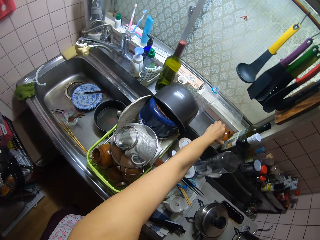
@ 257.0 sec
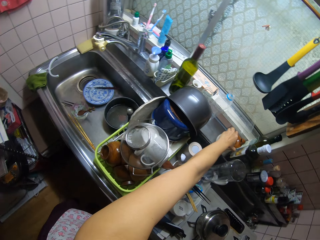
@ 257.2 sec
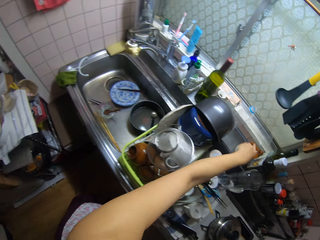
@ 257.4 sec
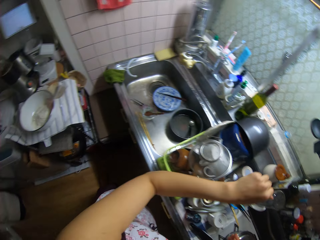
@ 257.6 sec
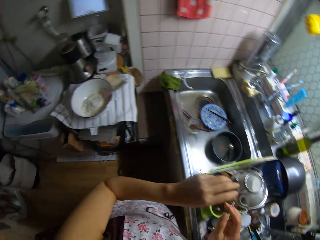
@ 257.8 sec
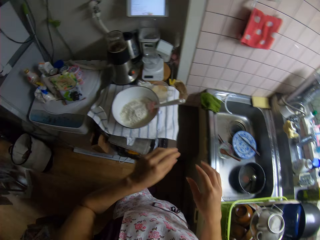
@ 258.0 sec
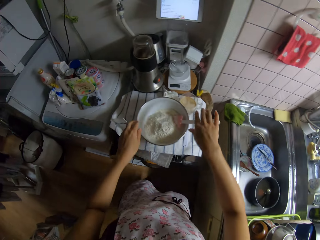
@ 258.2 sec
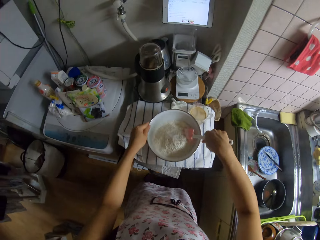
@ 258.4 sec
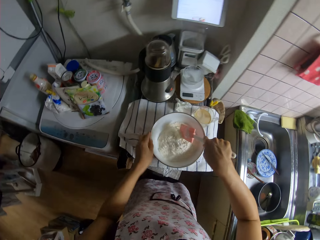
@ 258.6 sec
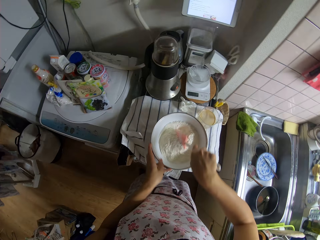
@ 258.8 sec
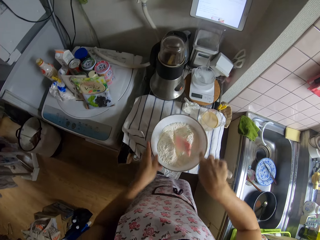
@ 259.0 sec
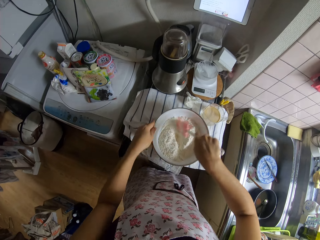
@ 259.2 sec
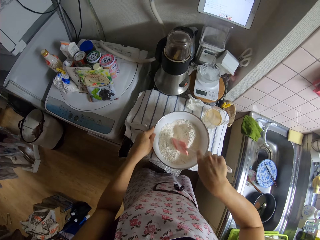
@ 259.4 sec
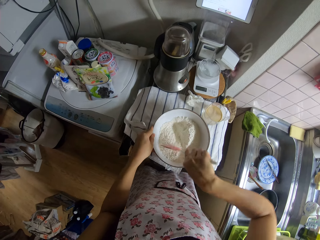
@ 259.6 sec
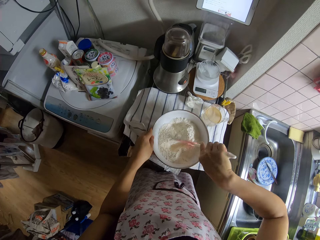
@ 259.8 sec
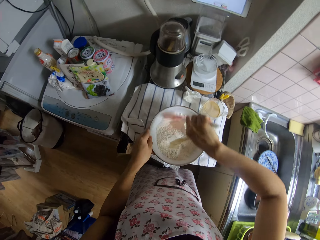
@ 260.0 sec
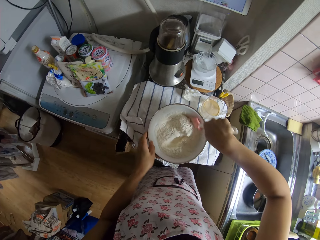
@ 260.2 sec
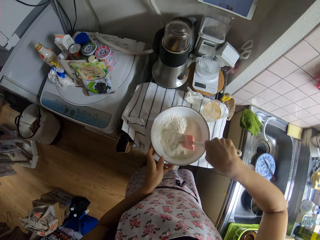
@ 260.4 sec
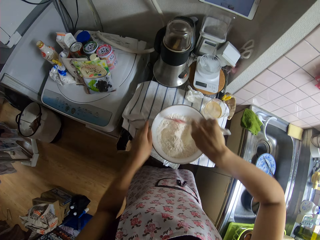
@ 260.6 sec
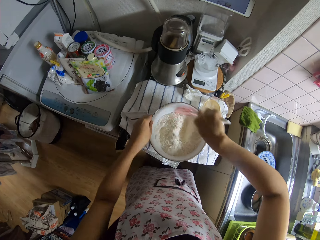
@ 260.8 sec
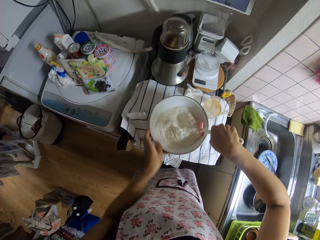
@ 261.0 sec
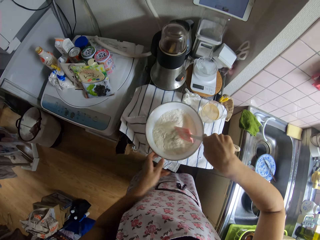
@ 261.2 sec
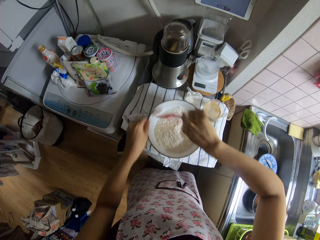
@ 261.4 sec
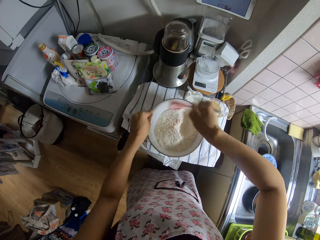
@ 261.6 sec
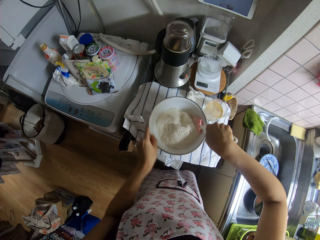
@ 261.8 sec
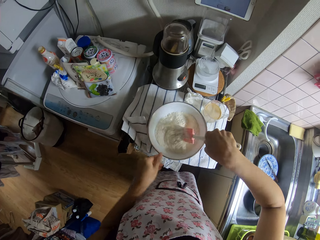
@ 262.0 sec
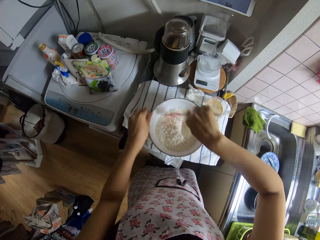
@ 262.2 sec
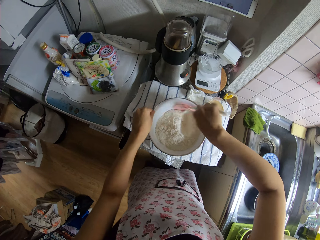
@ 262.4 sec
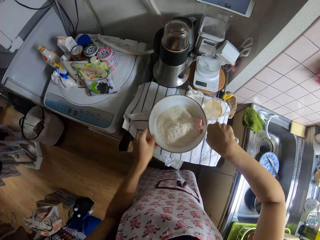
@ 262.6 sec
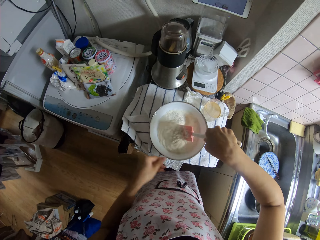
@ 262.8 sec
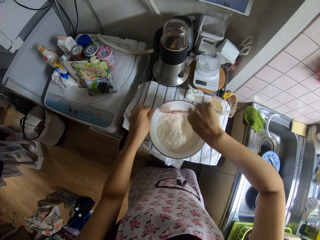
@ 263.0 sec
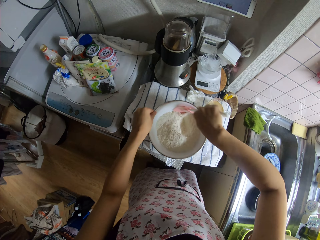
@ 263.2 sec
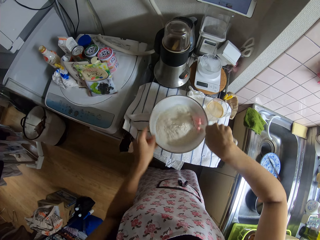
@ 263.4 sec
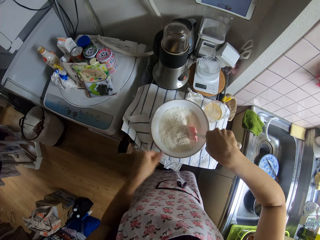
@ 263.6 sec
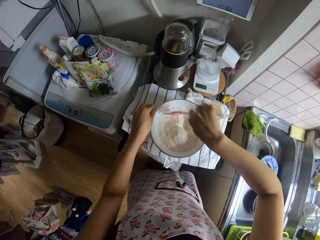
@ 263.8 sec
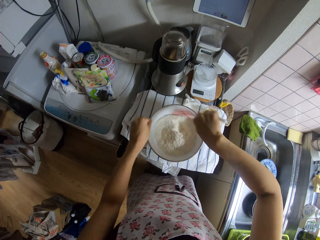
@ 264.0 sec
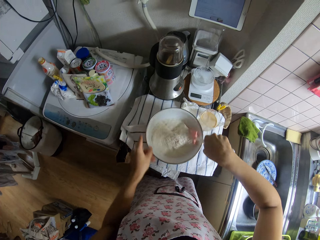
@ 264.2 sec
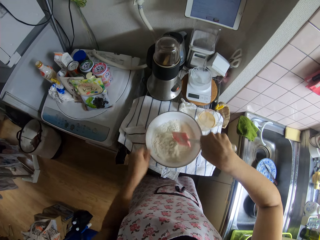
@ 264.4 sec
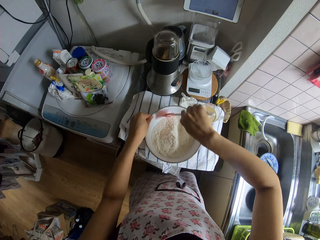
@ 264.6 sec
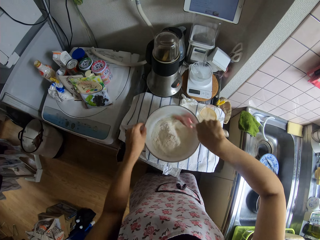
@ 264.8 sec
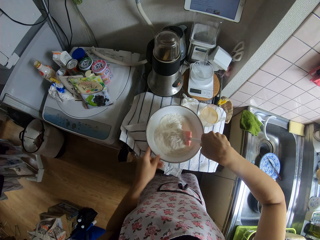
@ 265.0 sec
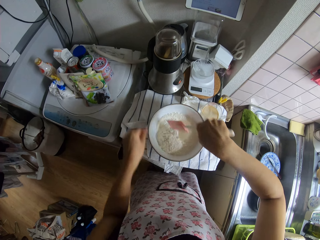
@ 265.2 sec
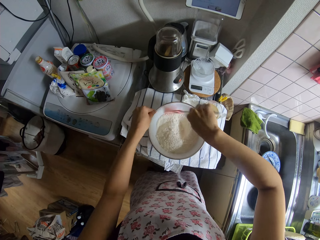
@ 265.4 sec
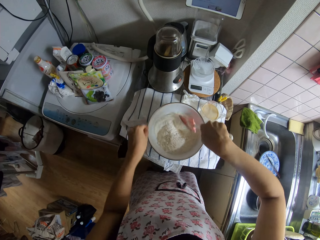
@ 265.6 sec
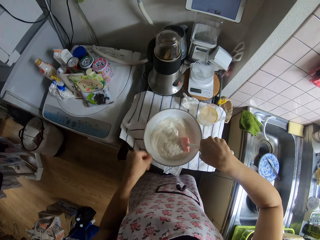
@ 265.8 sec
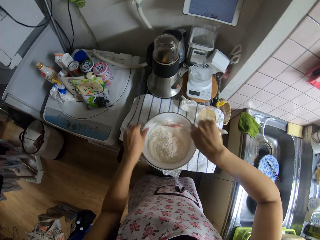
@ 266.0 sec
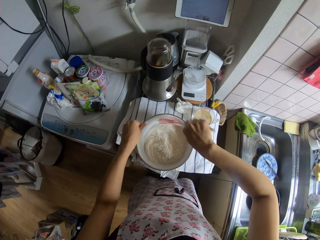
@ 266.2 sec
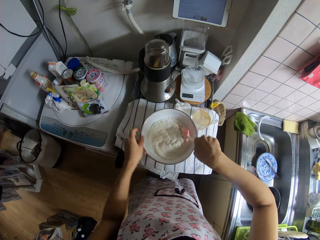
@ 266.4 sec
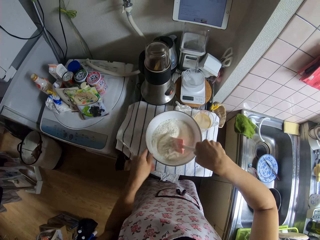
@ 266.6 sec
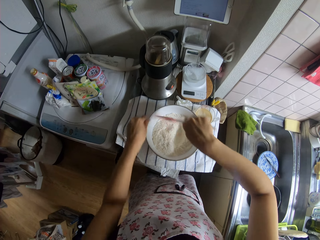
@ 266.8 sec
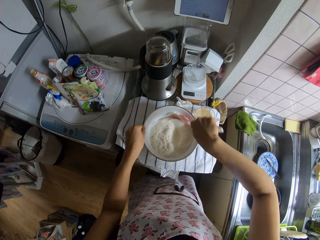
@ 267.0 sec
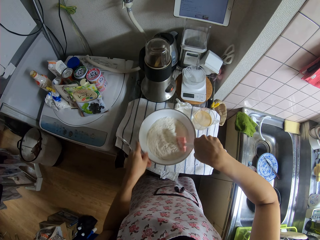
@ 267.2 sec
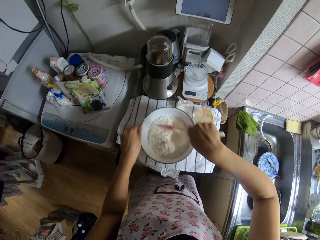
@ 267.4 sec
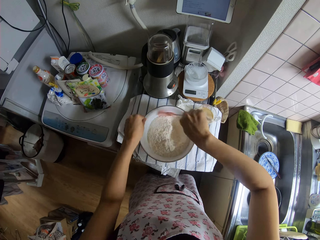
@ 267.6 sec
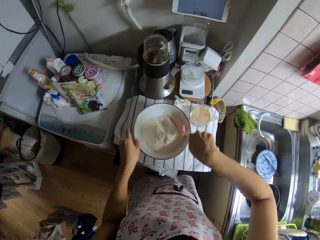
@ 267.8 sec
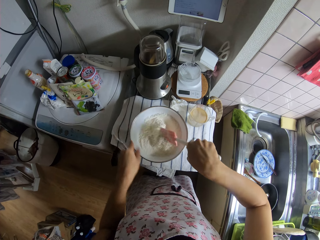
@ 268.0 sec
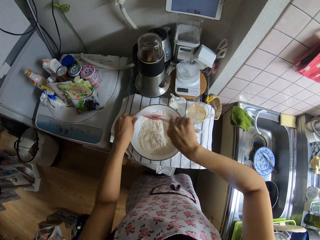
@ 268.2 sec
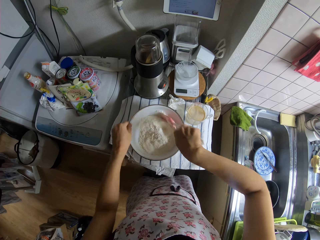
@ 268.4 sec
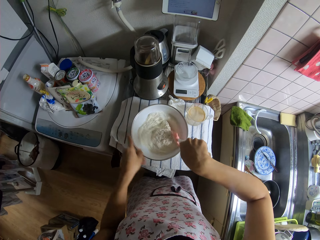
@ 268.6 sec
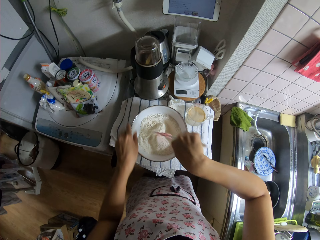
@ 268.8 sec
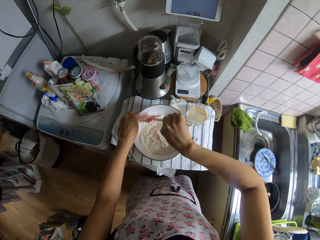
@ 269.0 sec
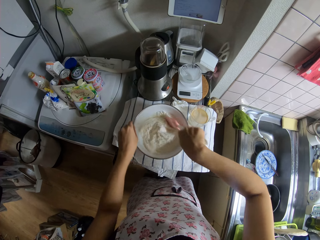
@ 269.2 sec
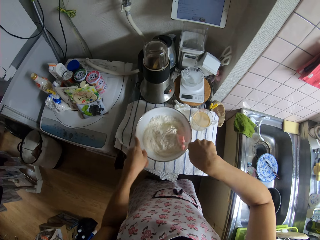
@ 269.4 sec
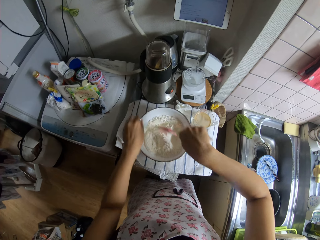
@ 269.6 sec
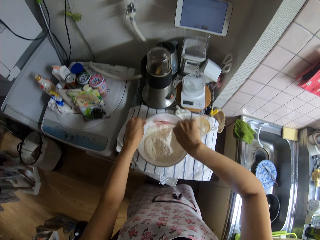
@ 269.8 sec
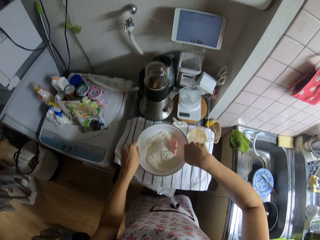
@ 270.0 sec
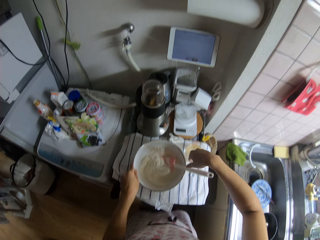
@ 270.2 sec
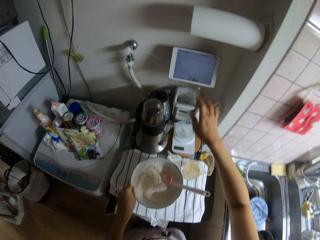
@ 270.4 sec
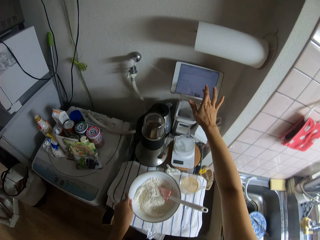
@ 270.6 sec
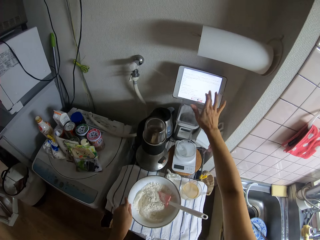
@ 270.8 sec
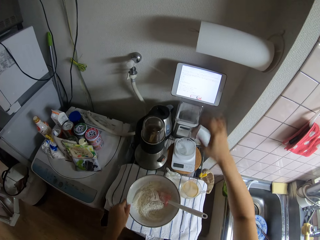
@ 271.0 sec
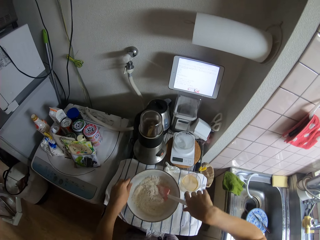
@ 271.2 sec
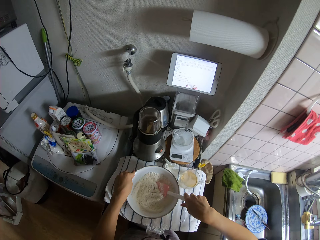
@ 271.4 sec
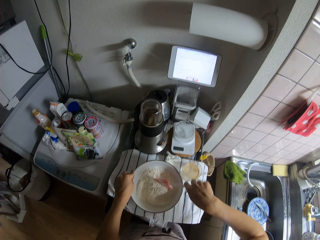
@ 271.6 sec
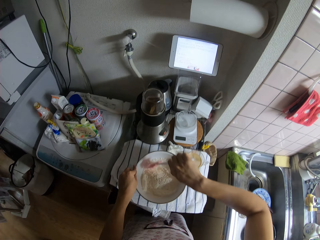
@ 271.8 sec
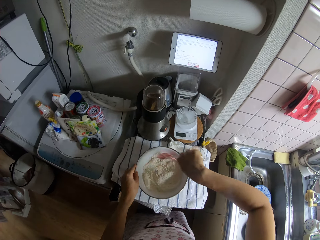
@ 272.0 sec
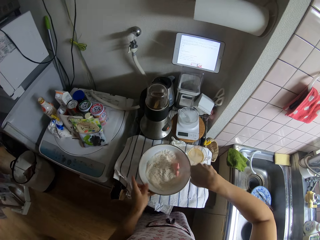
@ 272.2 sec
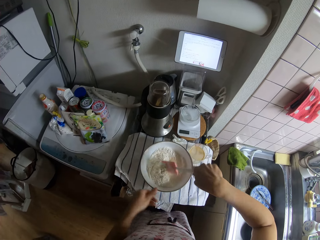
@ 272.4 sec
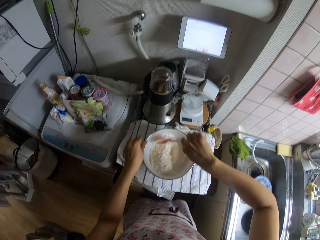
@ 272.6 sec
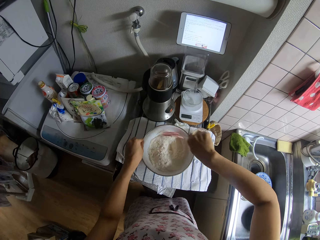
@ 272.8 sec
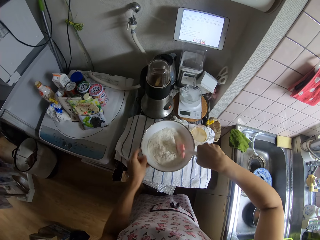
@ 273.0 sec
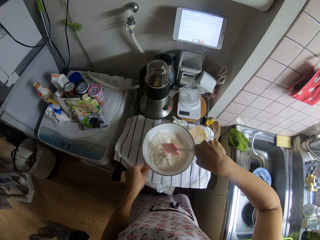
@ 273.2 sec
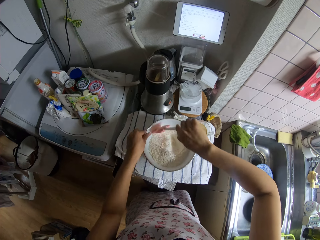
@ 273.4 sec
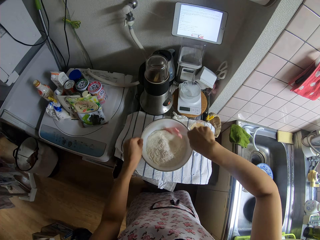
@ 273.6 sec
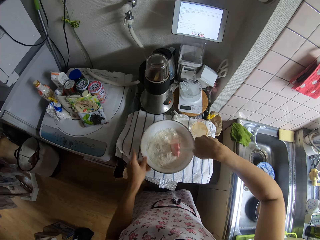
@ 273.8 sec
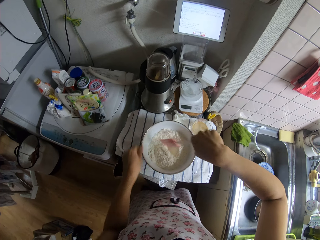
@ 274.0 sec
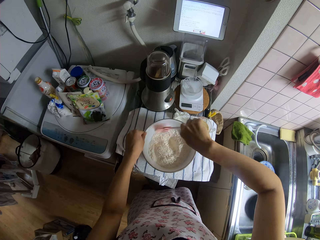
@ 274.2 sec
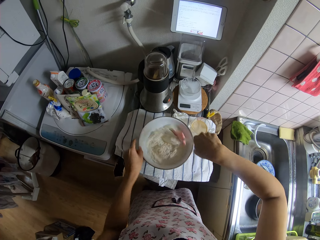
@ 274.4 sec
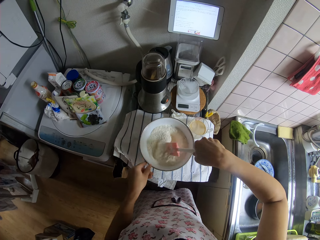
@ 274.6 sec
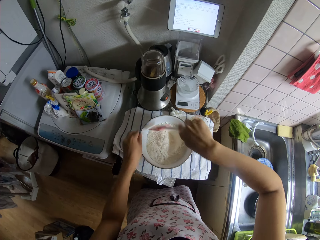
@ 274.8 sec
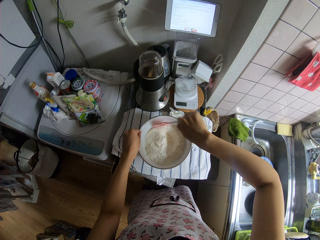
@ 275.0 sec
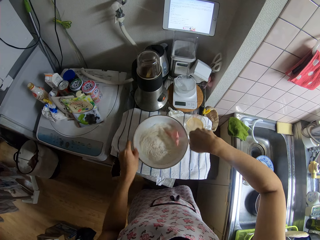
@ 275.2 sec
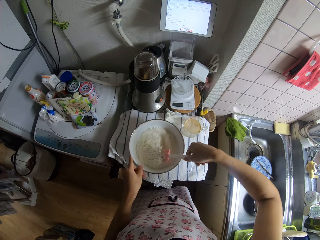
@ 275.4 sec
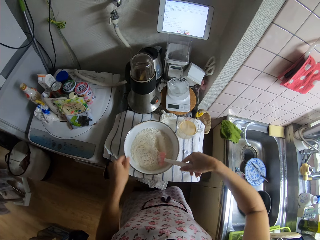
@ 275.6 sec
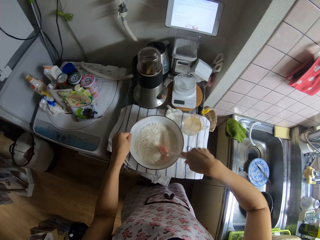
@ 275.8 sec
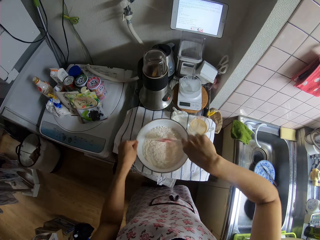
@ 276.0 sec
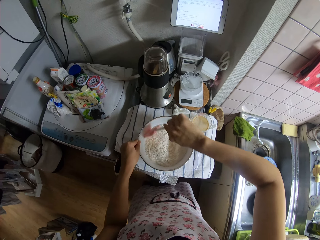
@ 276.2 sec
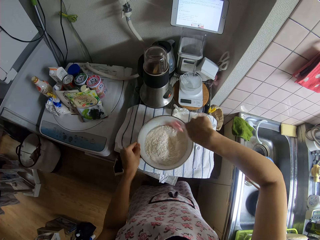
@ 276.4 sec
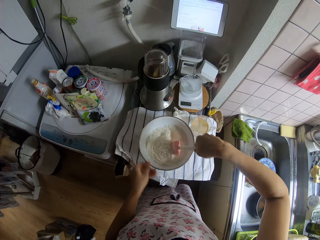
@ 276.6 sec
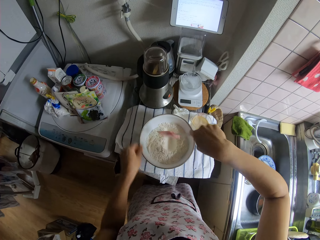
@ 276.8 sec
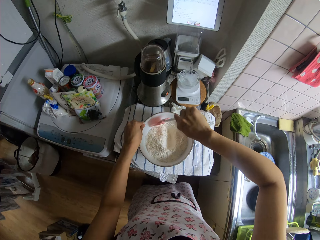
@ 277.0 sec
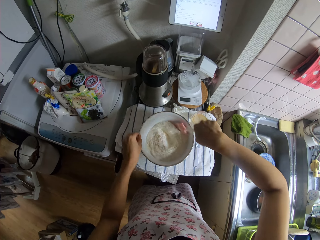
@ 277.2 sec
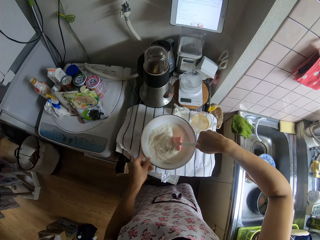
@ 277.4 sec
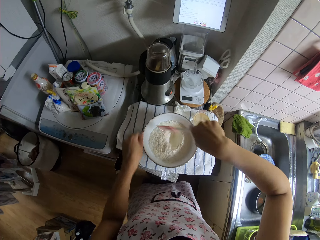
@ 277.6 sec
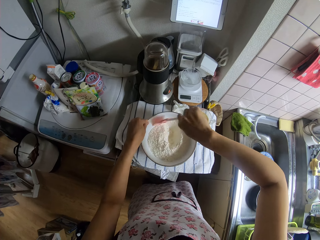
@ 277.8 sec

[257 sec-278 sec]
The camera wearer moves around a kitchen. She puts the sugar on the sink slab. She moves around the kitchen. She holds the flour bowl with her left hand. She holds the spatula in the flour bowl with her right hand. She adjusts the flour bowl on the table with her left hand. She stirs the flour and sesame powder in the bowl with the spatula in her right hand. She touches the screen of the iPad on the grater by the wall with her right hand. She holds the spatula in the flour bowl with her right hand. She adjusts the flour bowl on the table with her left hand. She stirs the flour and sesame powder in the bowl with the spatula in her right hand.
